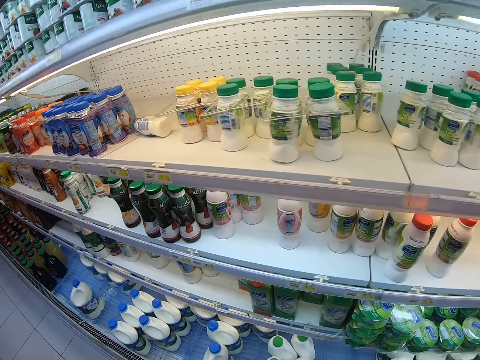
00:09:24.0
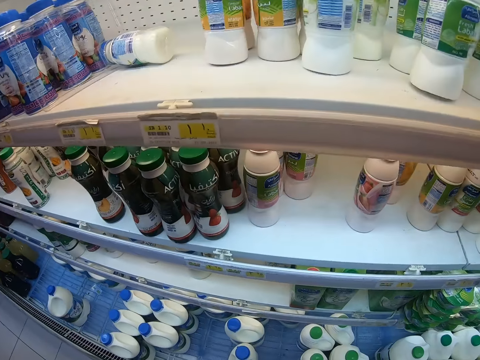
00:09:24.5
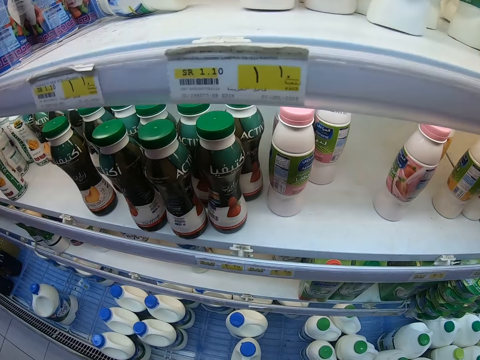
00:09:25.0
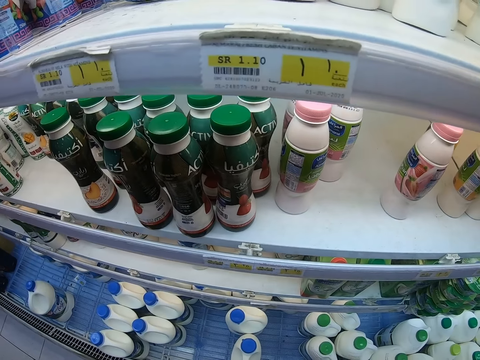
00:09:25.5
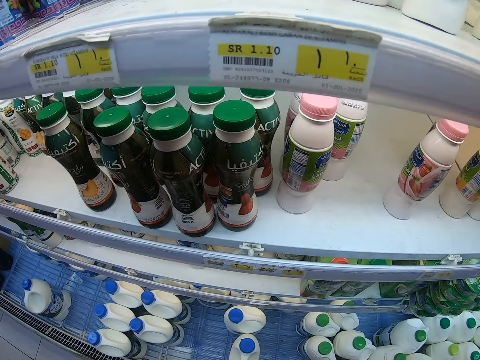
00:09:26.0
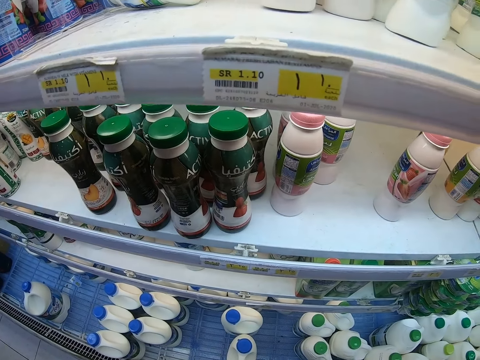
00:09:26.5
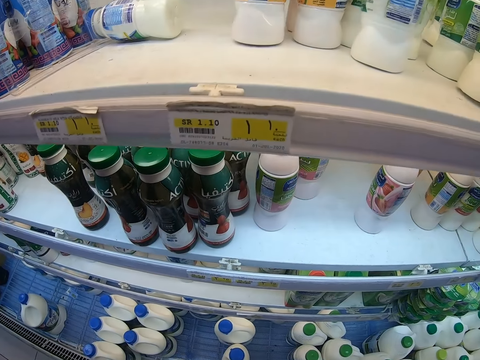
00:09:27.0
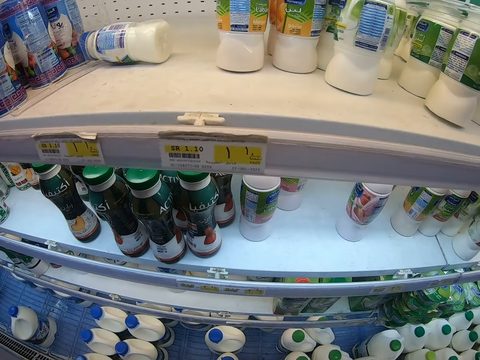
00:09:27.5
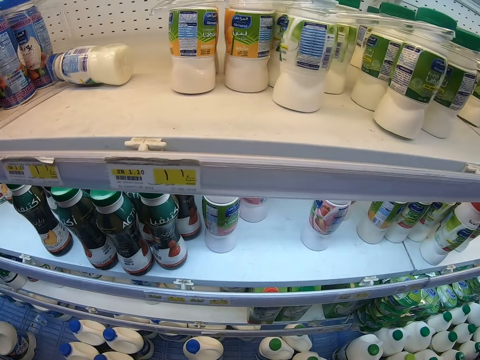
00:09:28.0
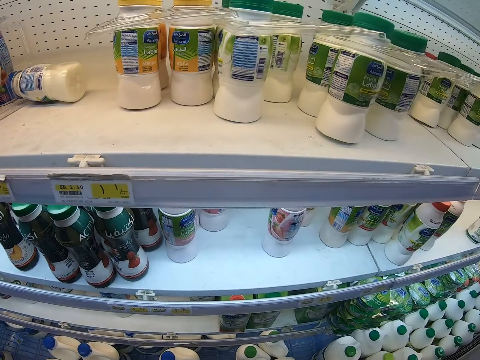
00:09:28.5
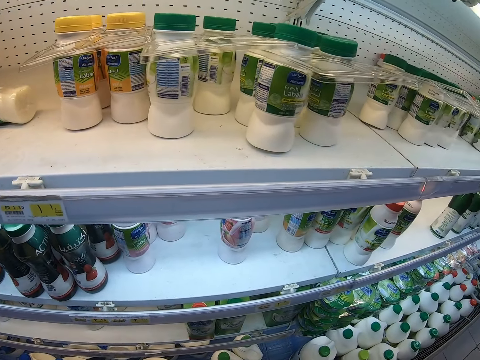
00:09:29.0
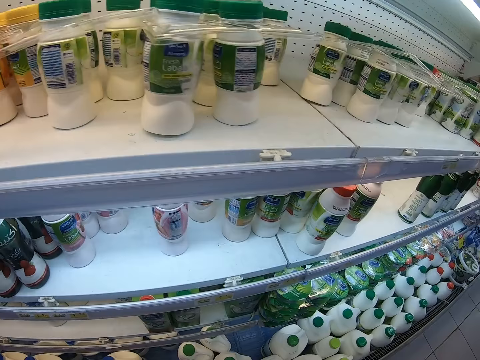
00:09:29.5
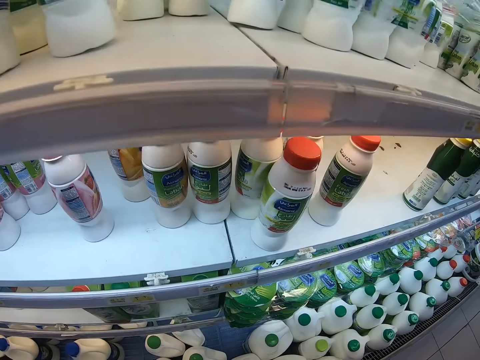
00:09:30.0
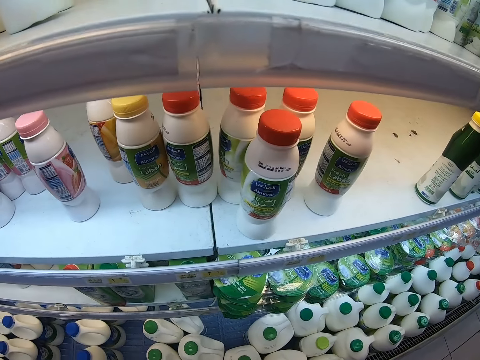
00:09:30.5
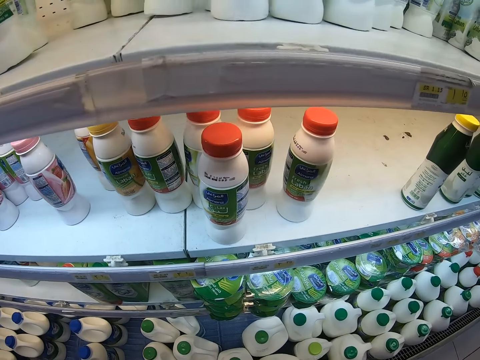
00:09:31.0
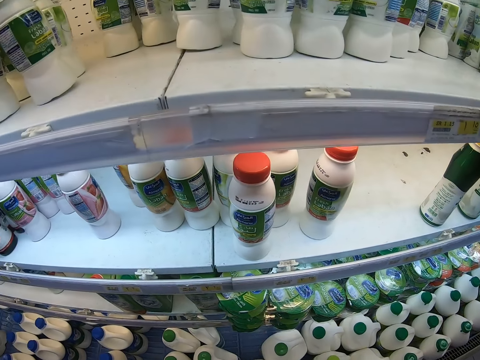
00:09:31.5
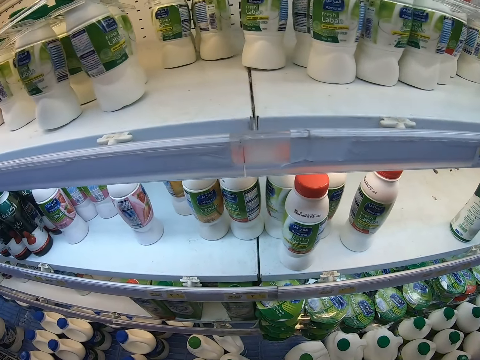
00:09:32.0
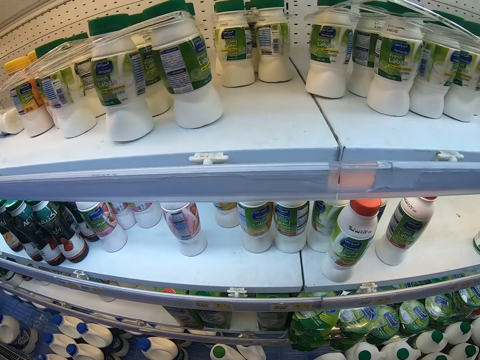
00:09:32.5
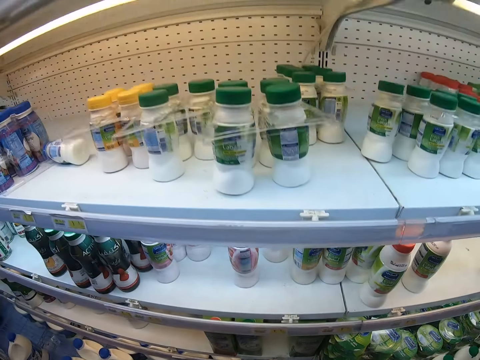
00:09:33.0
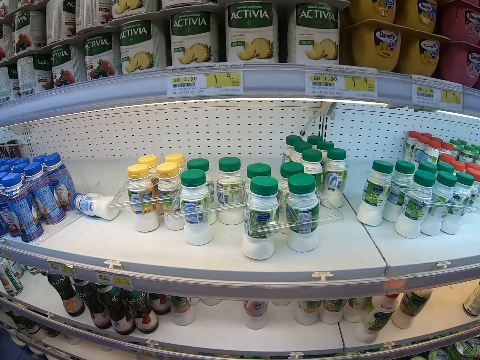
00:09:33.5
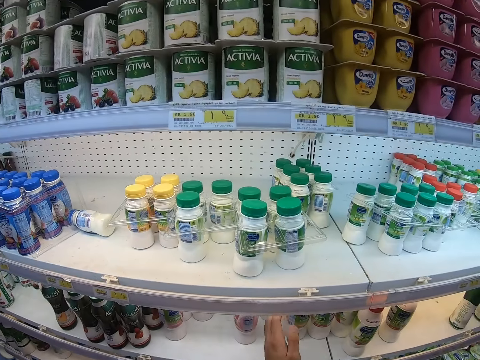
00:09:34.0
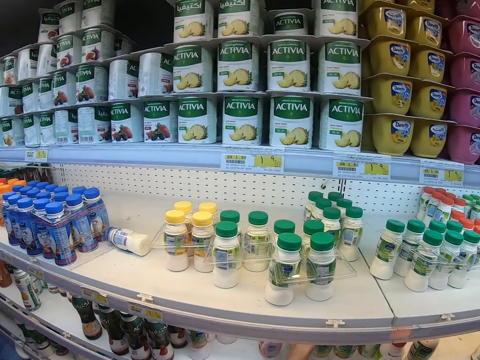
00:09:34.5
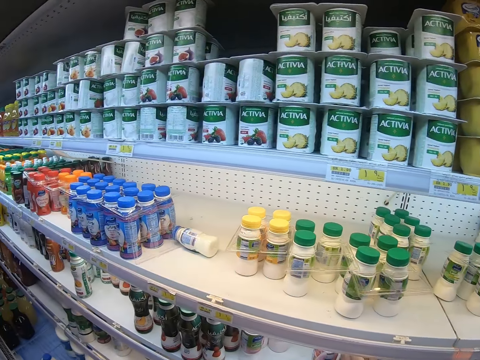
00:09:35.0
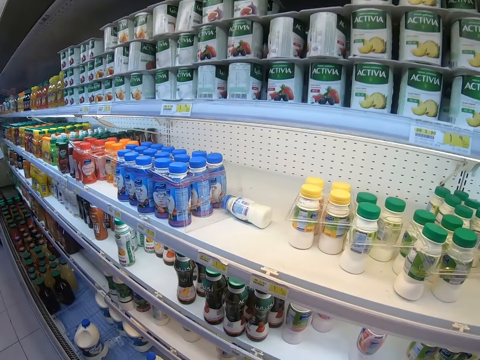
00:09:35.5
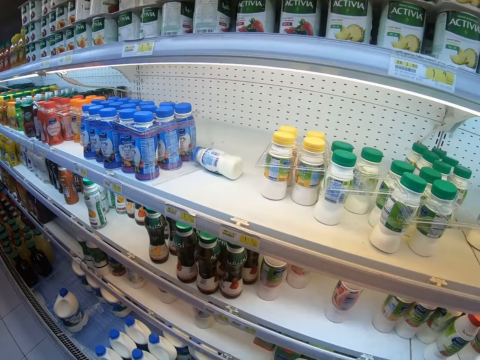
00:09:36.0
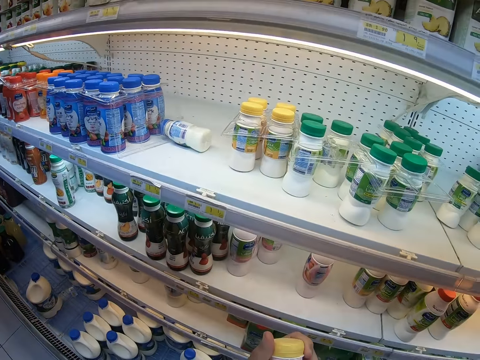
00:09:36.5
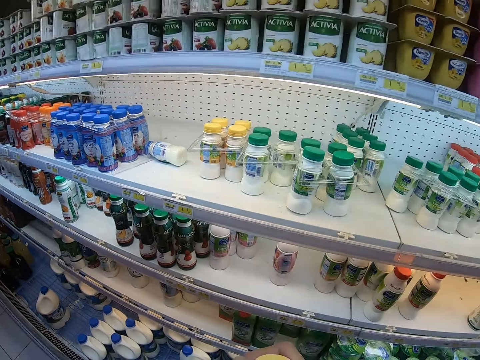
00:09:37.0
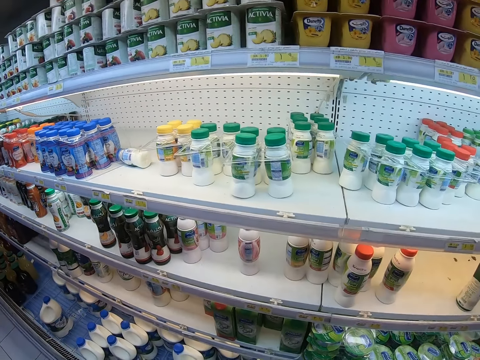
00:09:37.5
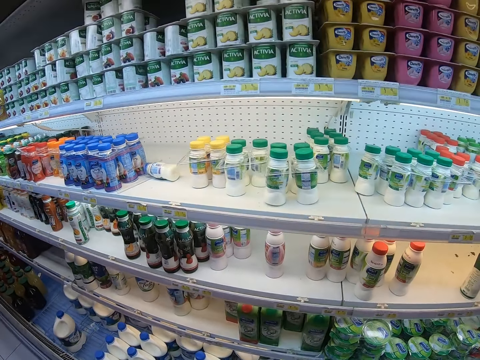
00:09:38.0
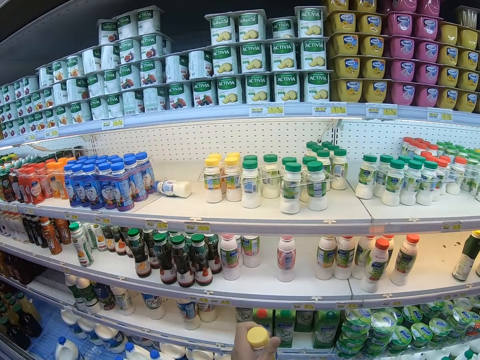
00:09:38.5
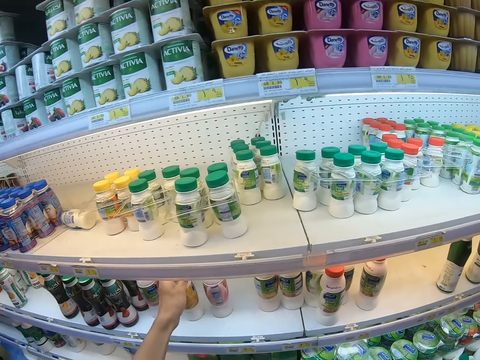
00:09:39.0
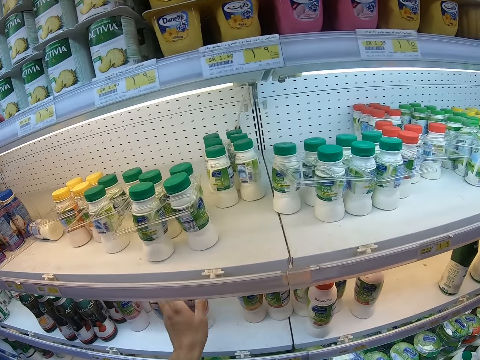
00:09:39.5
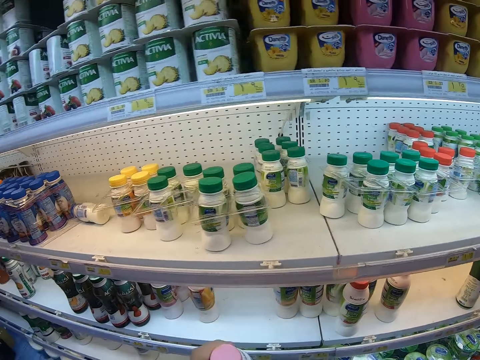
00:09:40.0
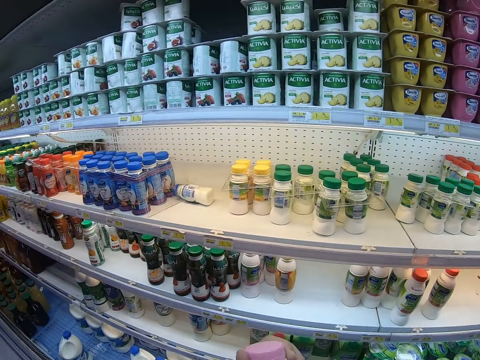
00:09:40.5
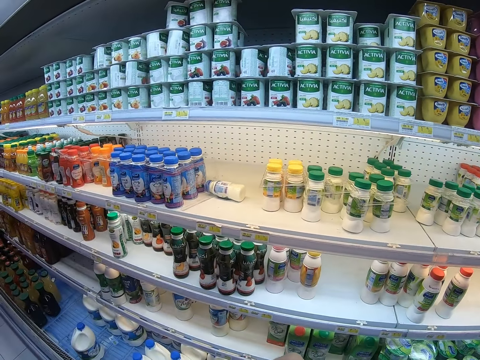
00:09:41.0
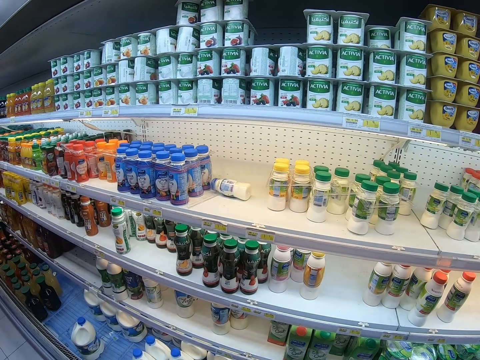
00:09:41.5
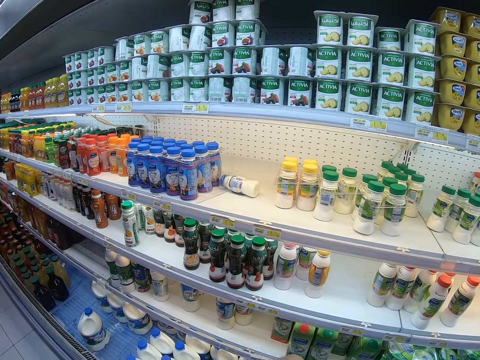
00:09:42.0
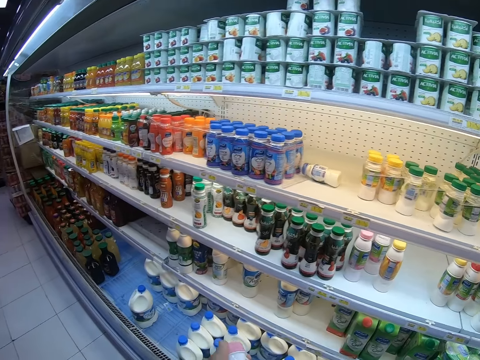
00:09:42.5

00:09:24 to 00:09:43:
The camera wearer looks around the shelves. They look at a bottle of milk. They pick up the bottle of milk. They return the bottle of milk to the shelf. They take another bottle of milk on the shelf.

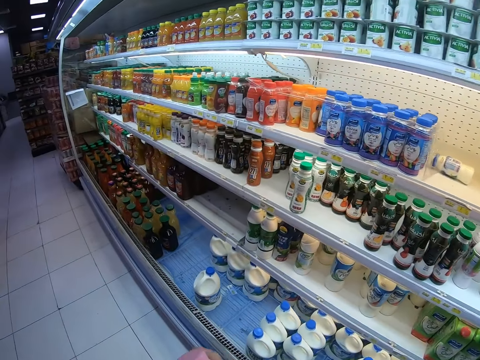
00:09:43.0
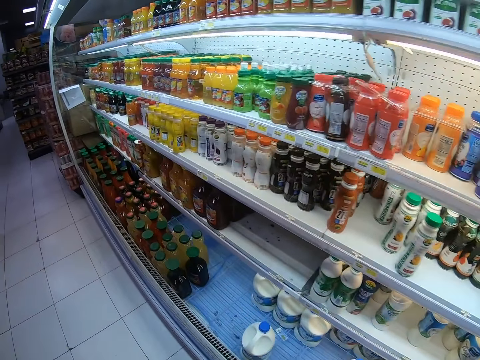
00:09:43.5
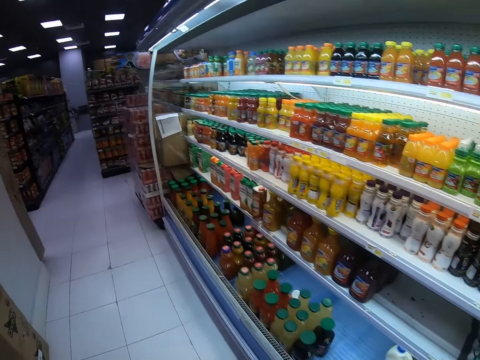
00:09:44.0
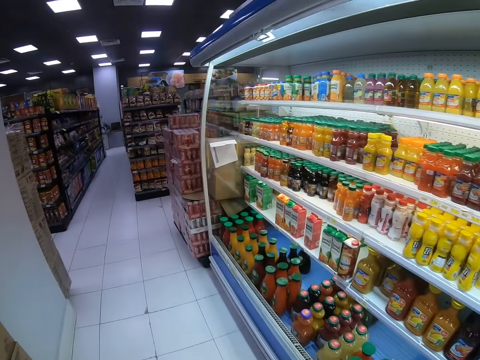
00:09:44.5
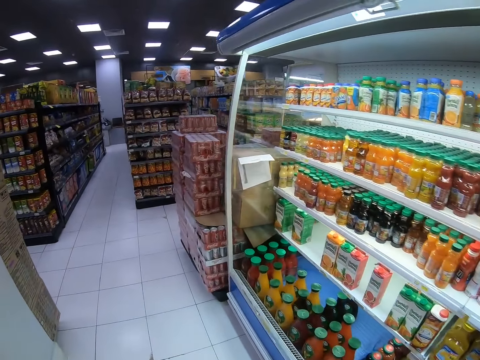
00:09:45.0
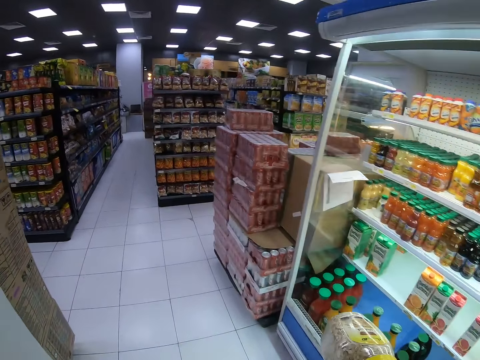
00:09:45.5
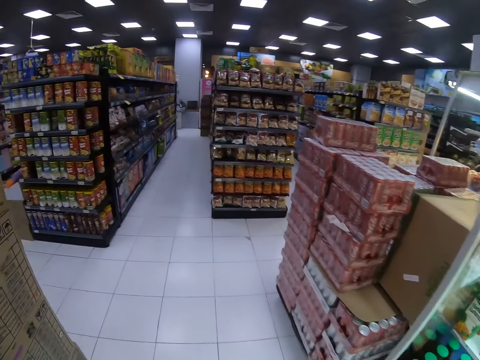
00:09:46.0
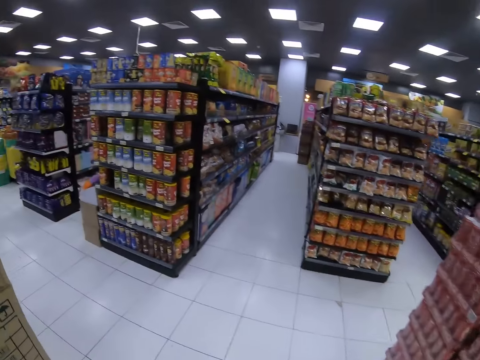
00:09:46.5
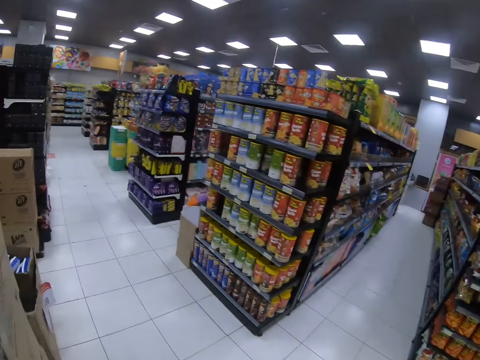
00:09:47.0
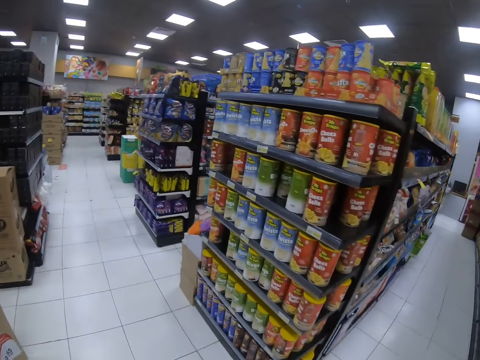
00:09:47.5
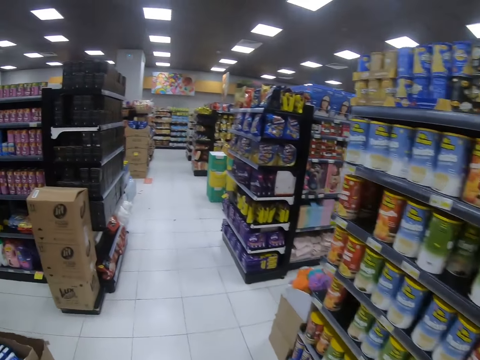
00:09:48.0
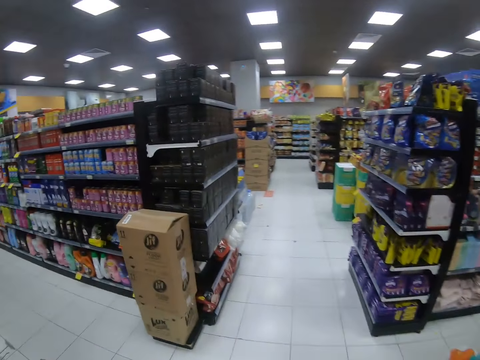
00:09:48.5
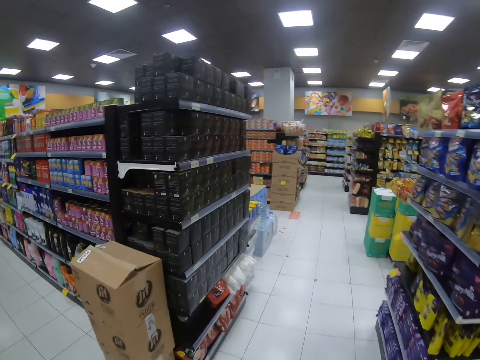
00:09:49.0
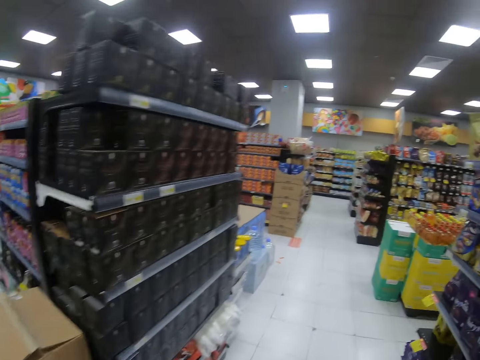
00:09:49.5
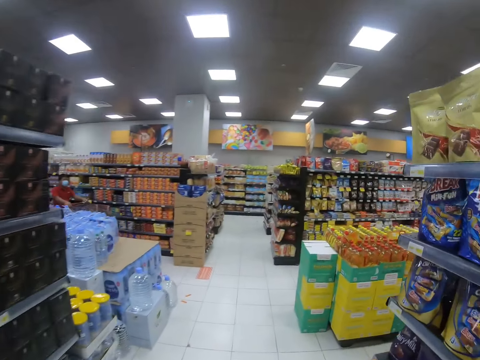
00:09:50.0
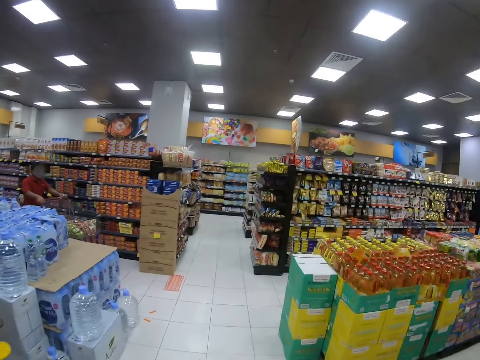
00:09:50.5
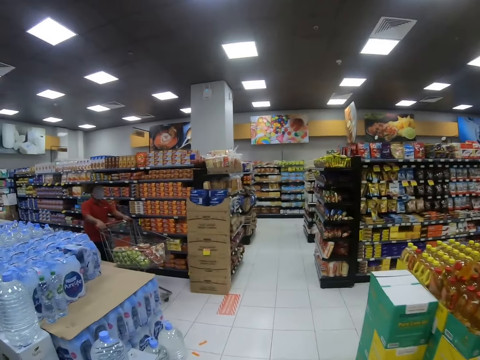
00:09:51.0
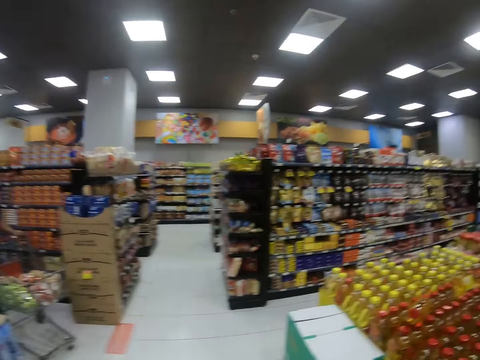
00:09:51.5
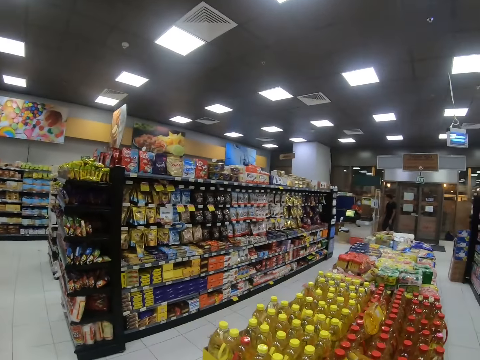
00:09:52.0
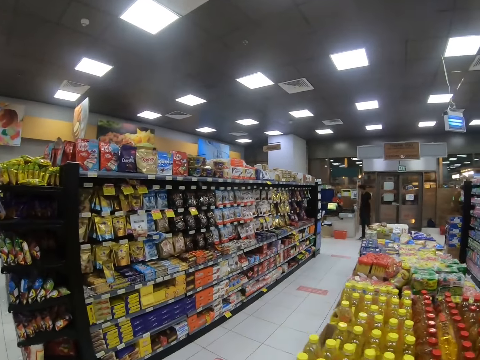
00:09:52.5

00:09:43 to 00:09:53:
The camera wearer walks around the supermarket.
